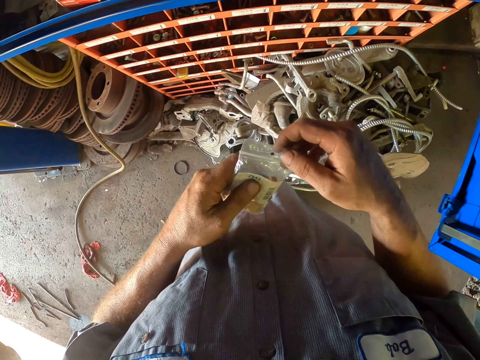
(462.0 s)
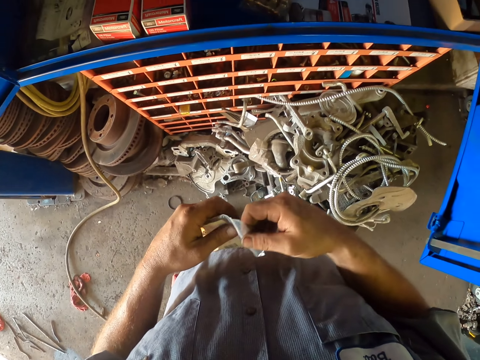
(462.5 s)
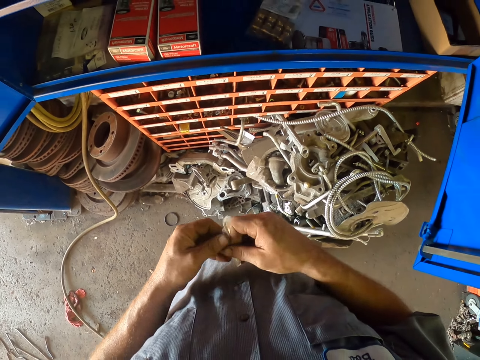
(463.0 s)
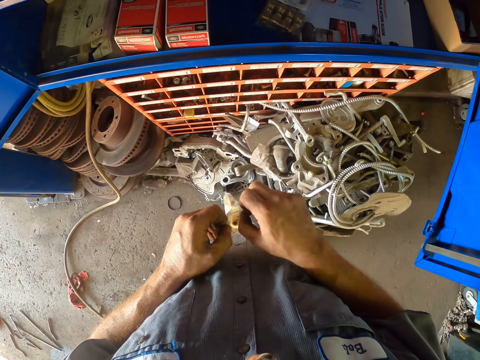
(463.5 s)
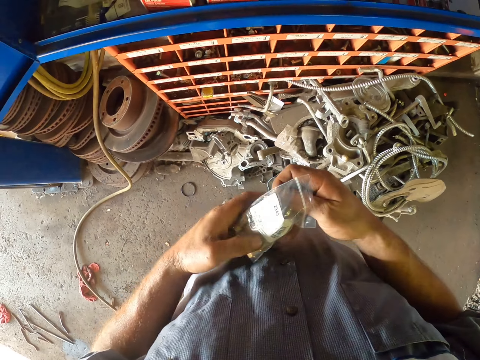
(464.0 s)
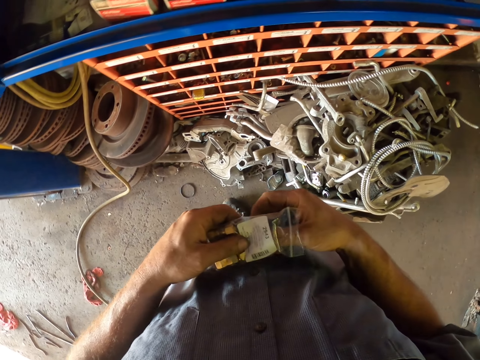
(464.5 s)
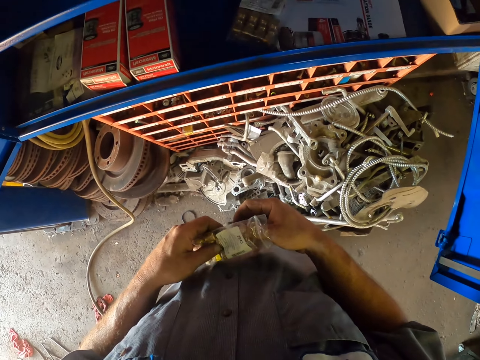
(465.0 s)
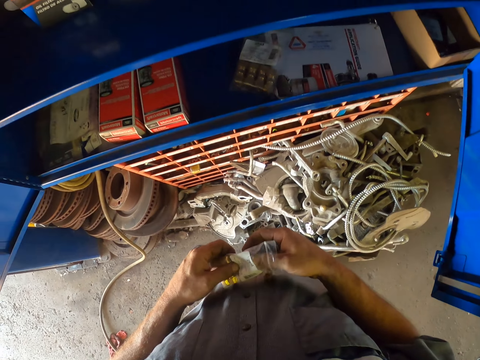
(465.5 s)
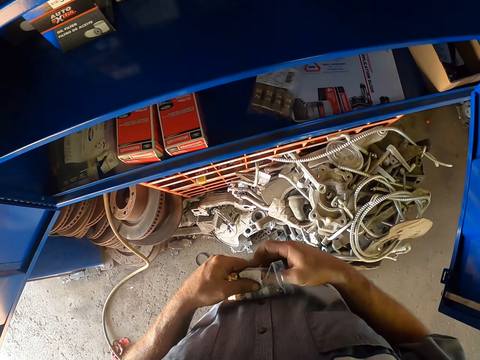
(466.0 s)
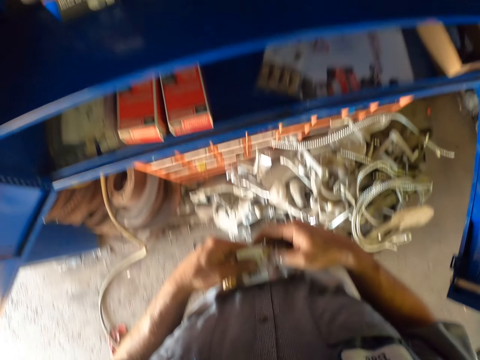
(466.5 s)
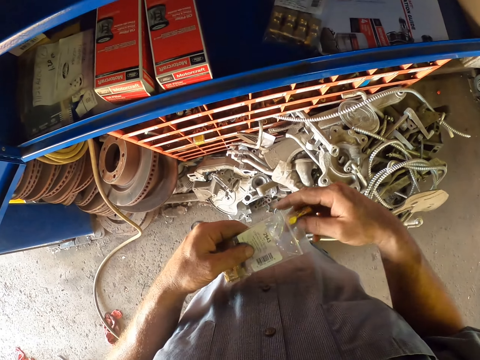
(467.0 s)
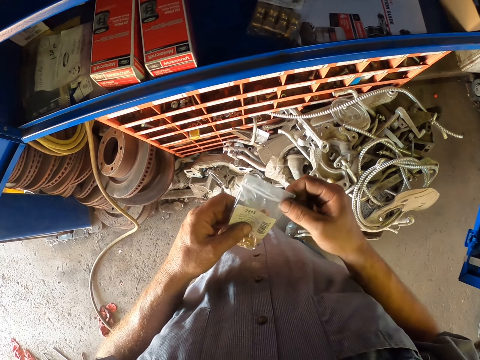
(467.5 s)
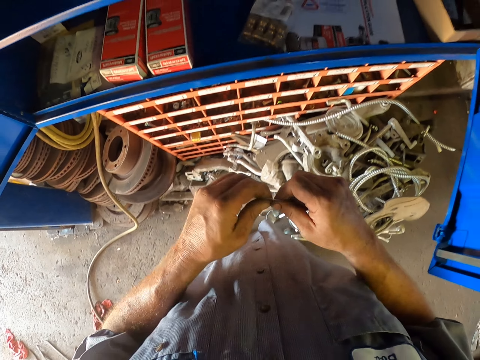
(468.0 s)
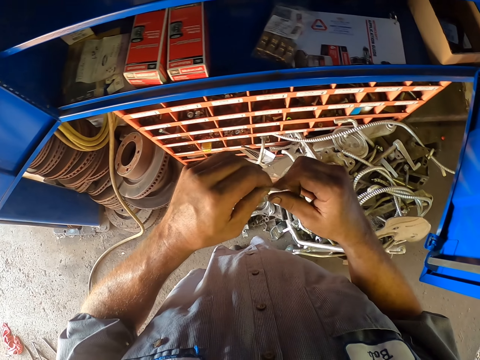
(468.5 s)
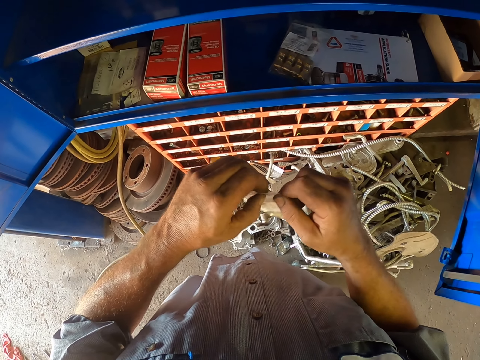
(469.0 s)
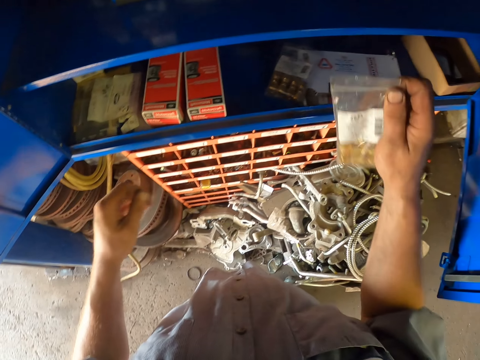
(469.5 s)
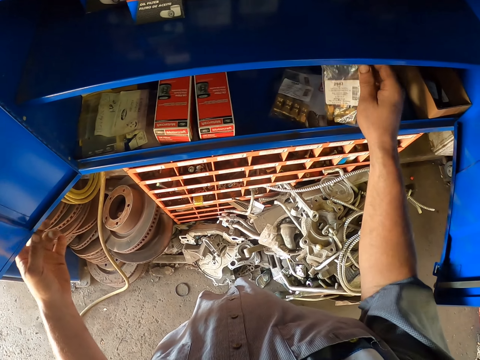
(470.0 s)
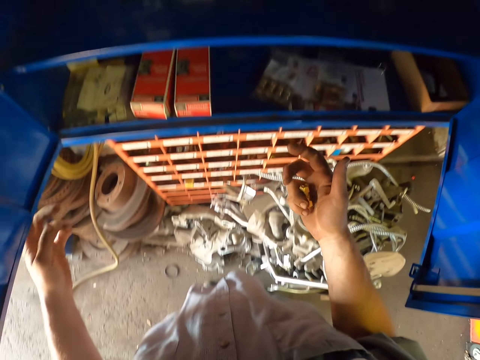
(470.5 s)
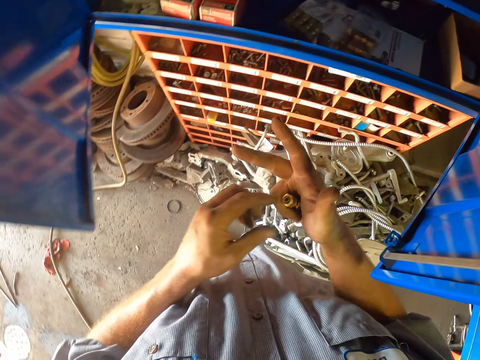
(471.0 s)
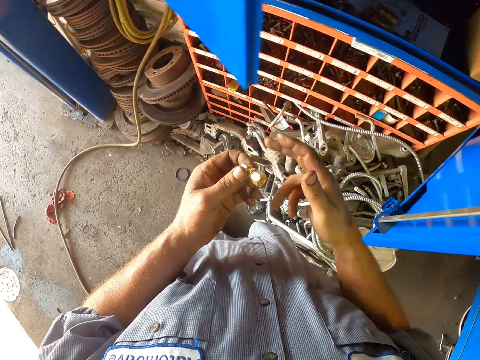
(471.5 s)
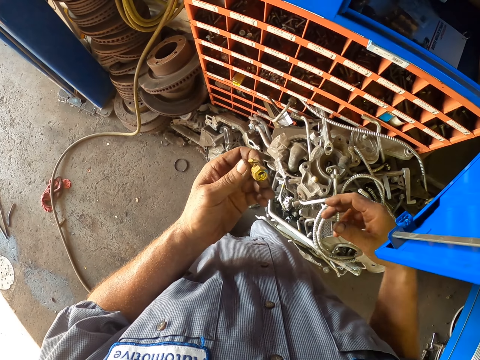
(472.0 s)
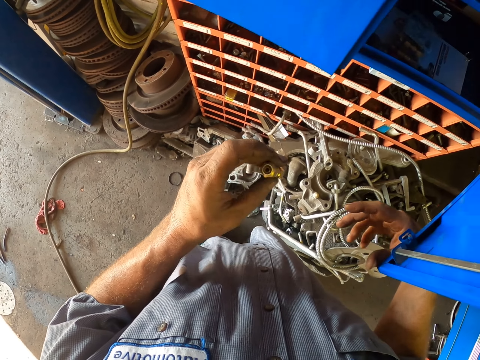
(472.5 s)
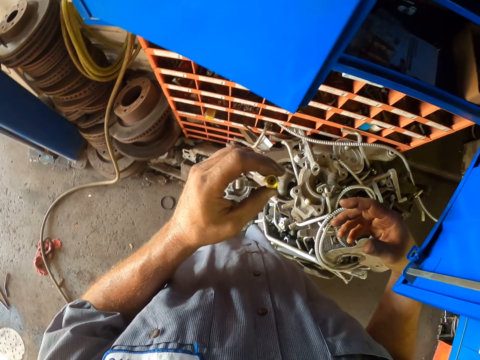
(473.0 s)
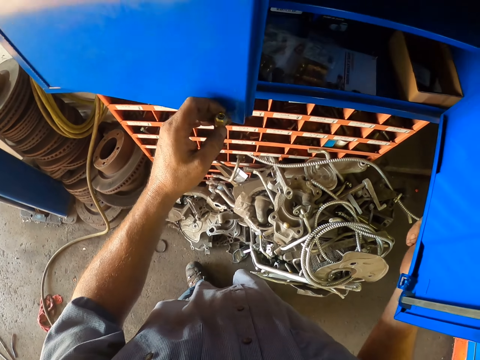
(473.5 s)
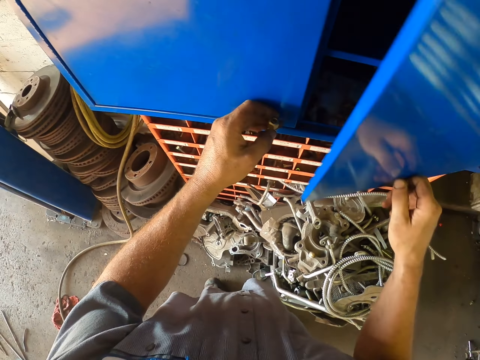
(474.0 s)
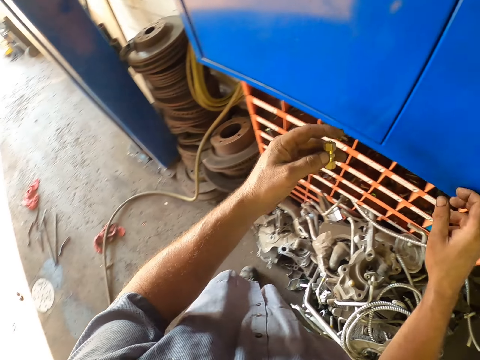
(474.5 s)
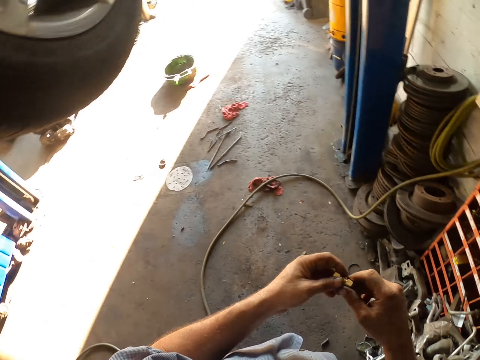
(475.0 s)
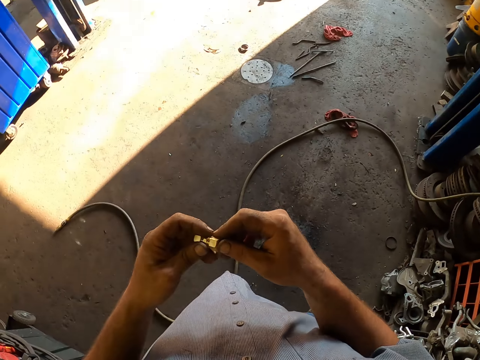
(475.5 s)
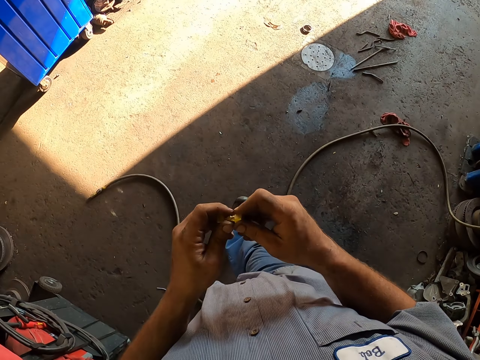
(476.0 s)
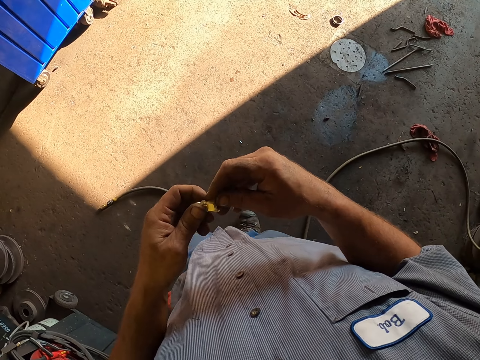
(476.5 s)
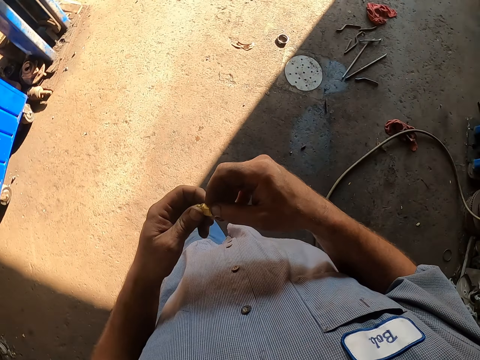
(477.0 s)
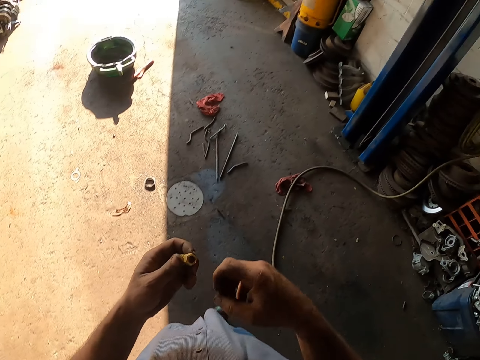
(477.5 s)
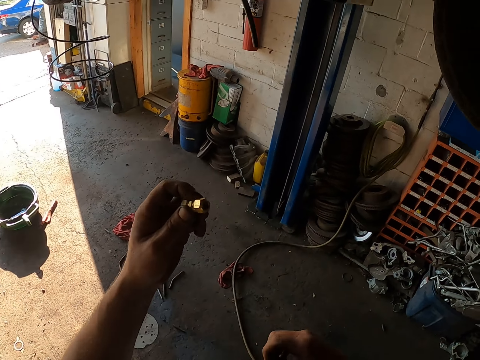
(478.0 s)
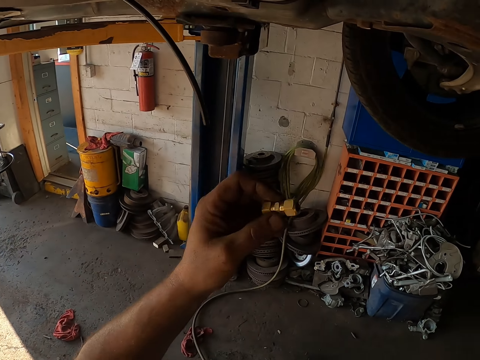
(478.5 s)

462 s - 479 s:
The camera wearer opens the paper. They take out the bolt. They put the remaining bolts in the toolbox. They close the toolbox. They walk.

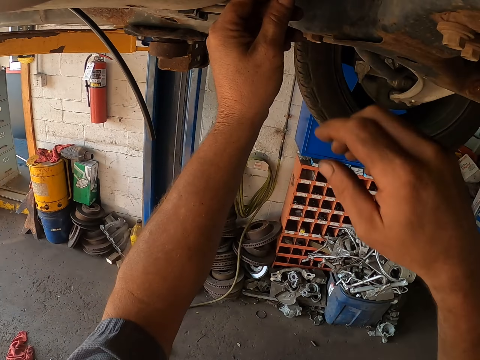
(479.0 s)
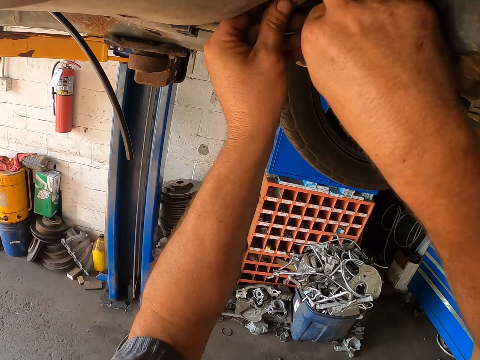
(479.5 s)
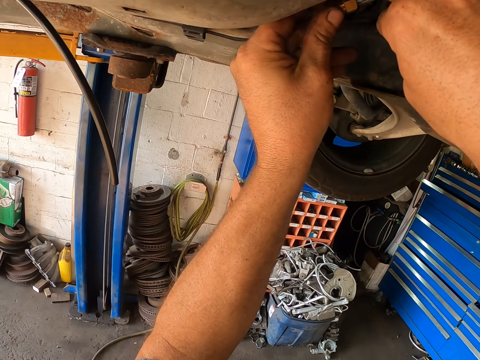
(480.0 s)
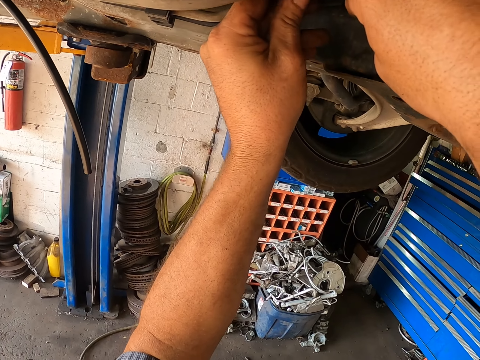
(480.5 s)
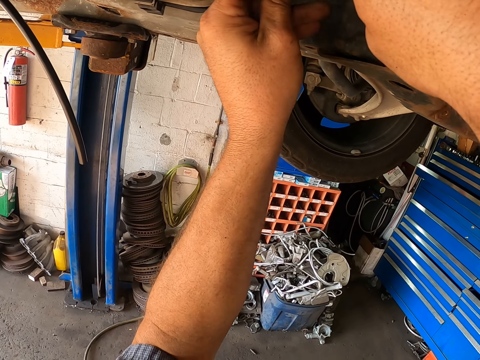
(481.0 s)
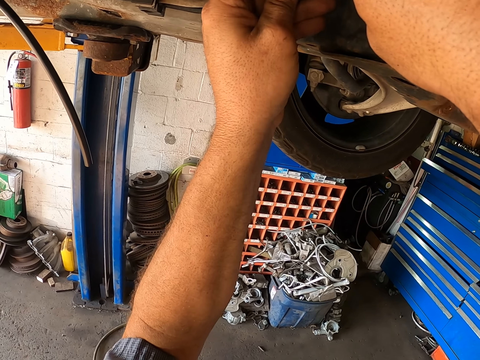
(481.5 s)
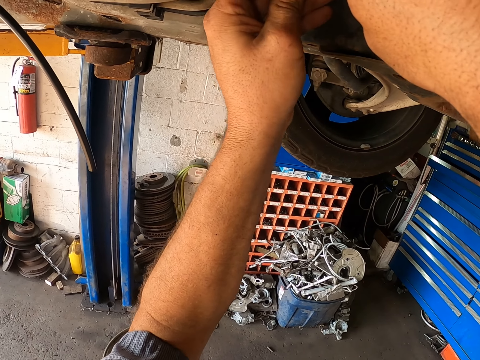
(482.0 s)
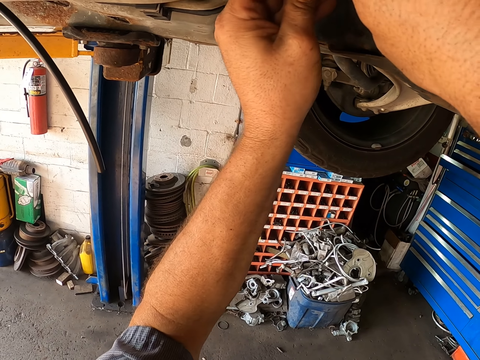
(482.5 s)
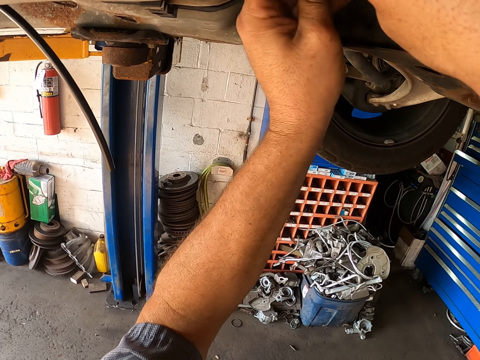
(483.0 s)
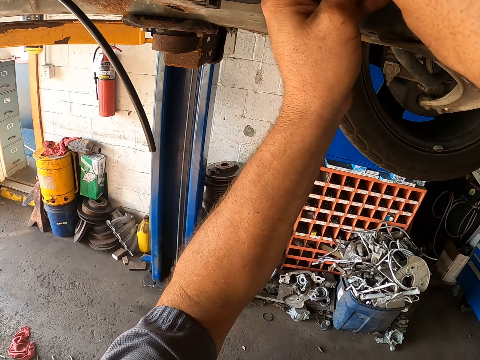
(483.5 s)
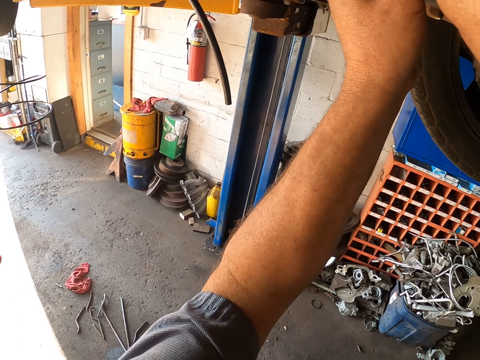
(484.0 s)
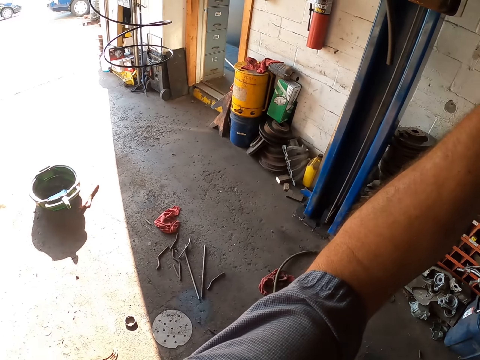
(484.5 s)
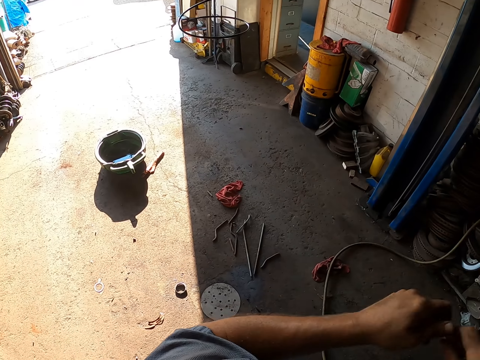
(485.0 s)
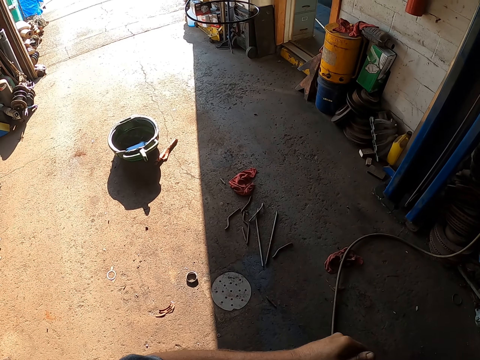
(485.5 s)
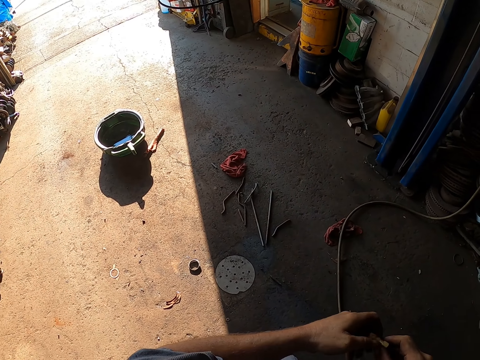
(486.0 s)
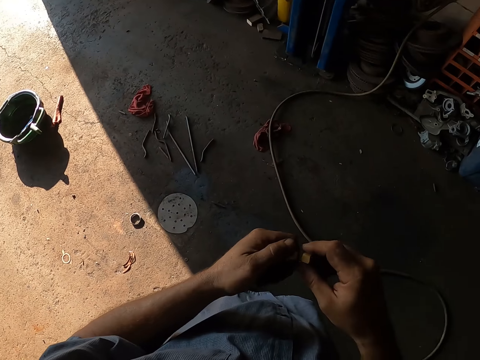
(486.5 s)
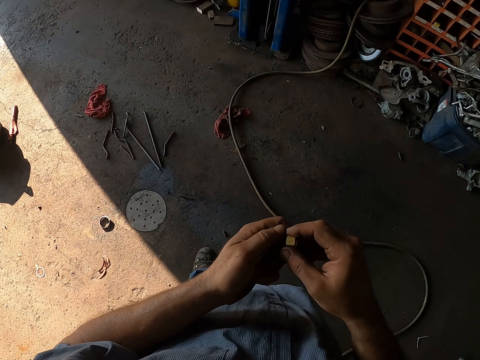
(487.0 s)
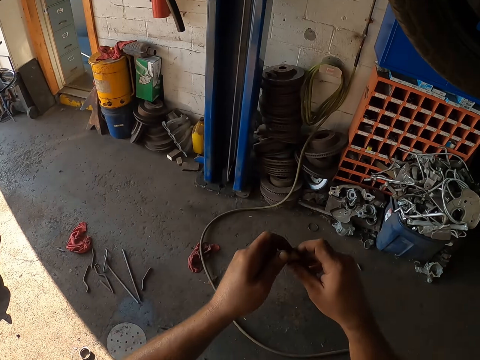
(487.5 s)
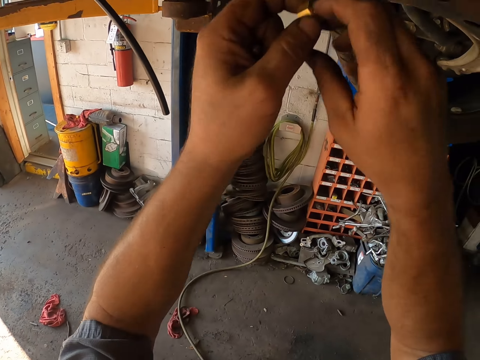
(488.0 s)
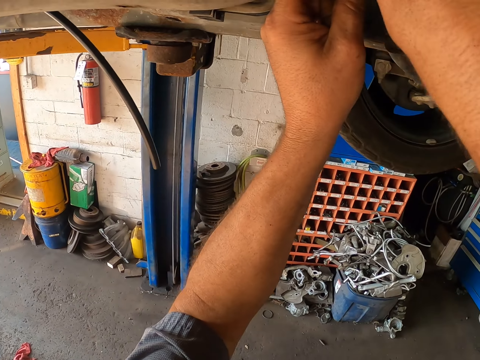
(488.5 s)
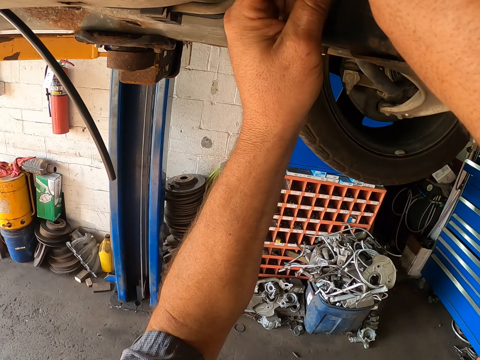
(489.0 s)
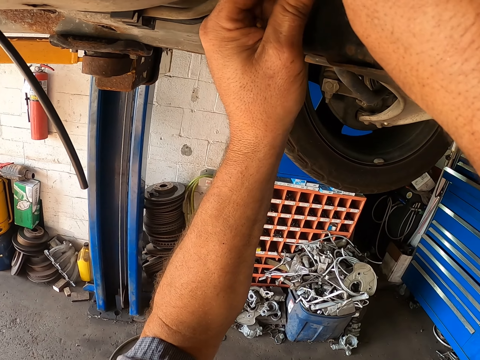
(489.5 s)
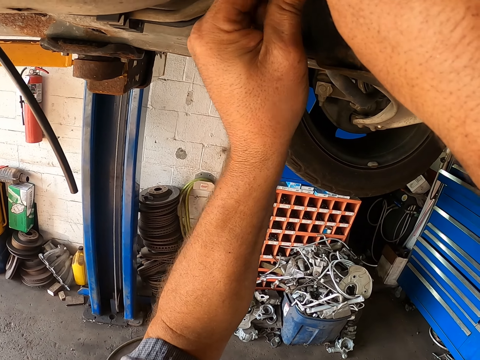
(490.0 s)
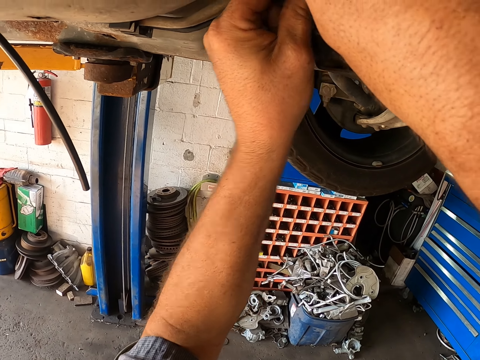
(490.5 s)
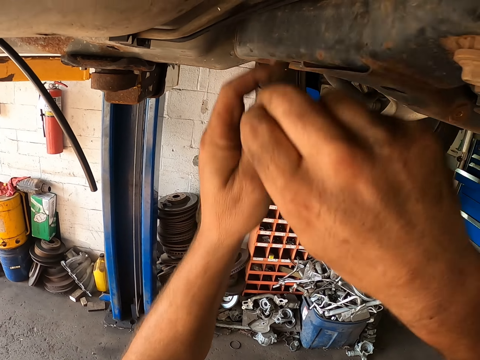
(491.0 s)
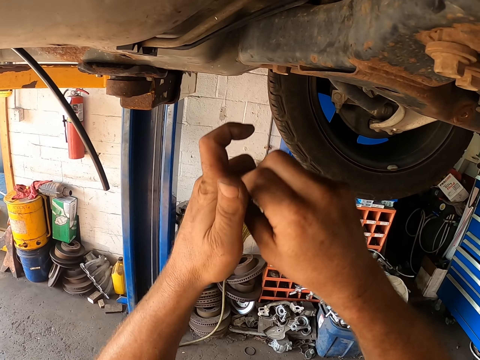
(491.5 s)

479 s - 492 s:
The camera wearer fixes the bolt on the undercarriage. They tighten the bolt nuts to the car metal pipe. They fix the bolt on the undercarriage again.
